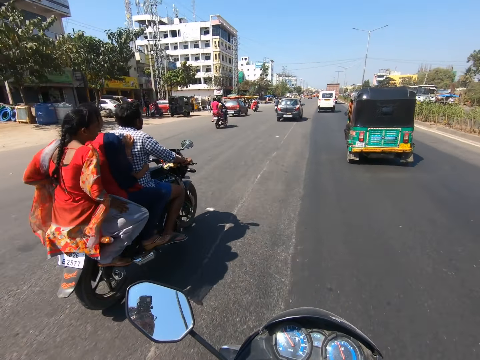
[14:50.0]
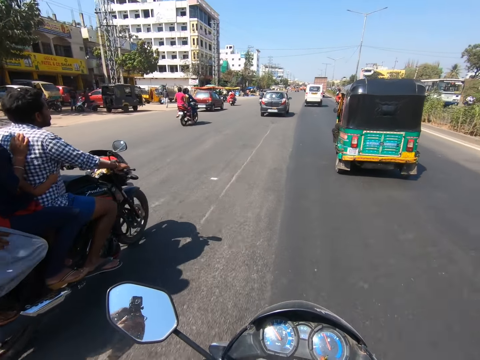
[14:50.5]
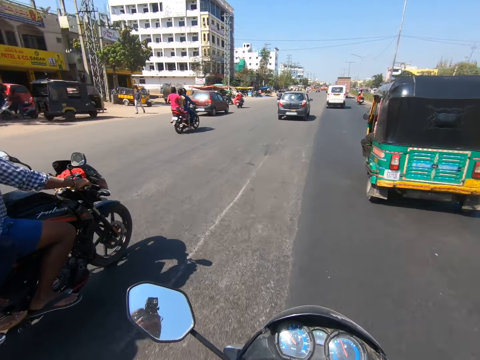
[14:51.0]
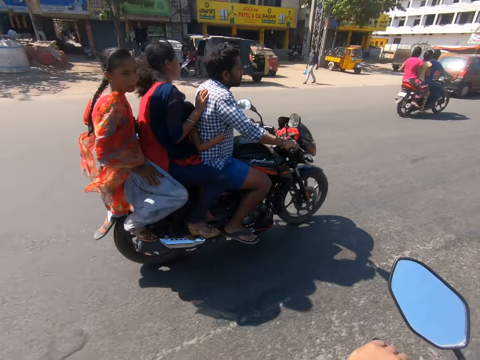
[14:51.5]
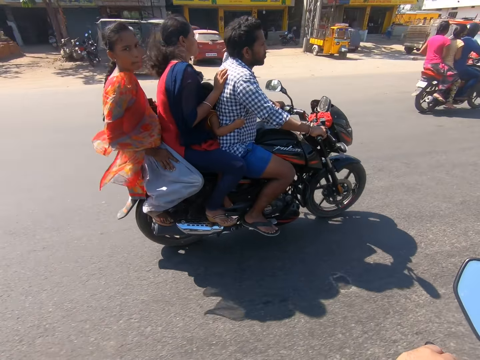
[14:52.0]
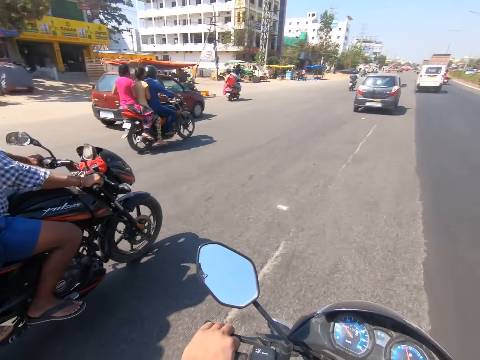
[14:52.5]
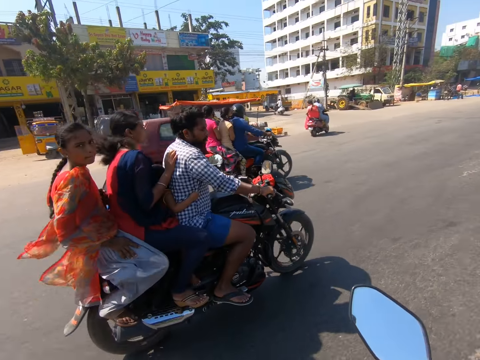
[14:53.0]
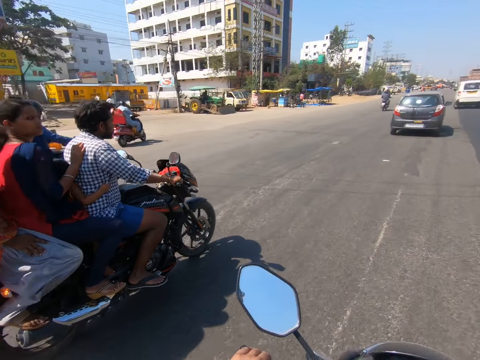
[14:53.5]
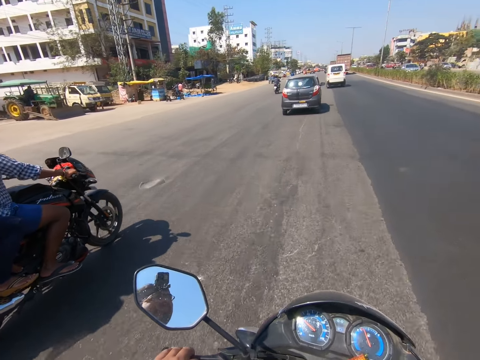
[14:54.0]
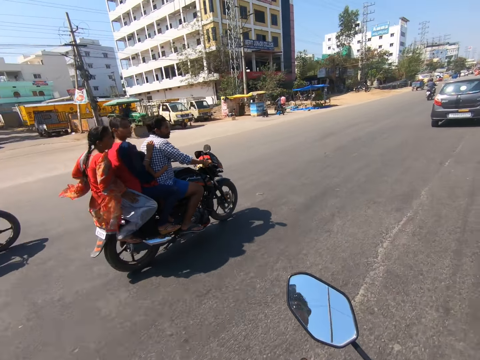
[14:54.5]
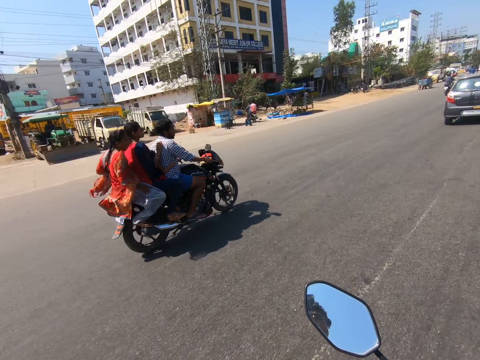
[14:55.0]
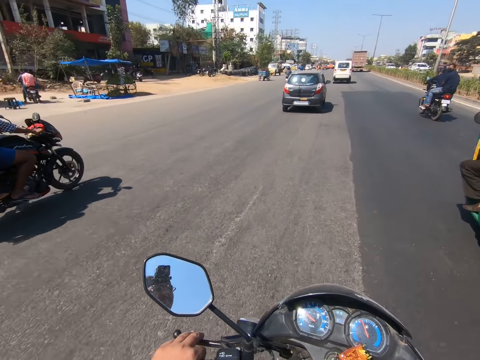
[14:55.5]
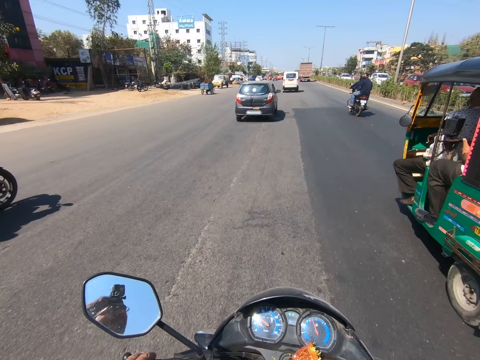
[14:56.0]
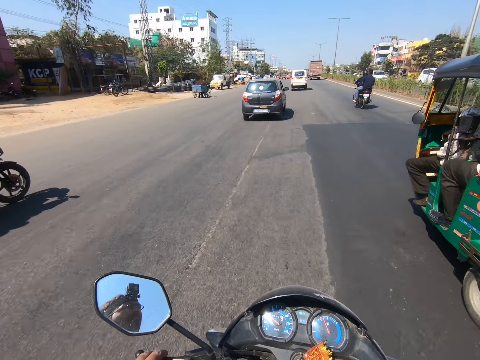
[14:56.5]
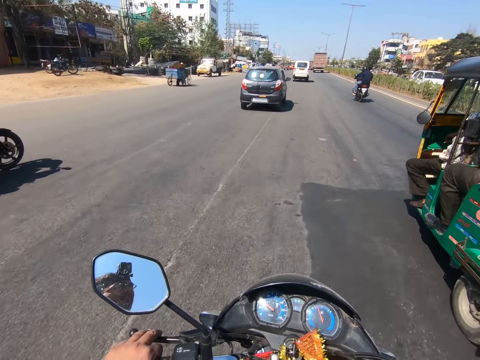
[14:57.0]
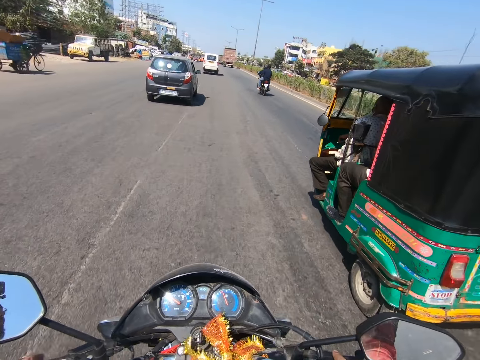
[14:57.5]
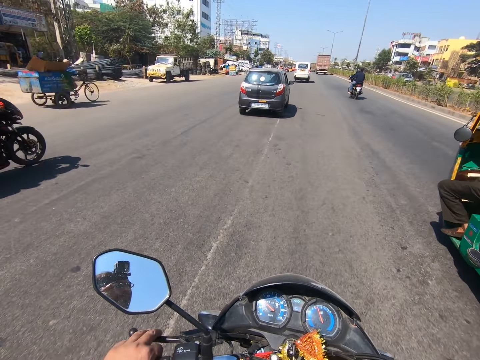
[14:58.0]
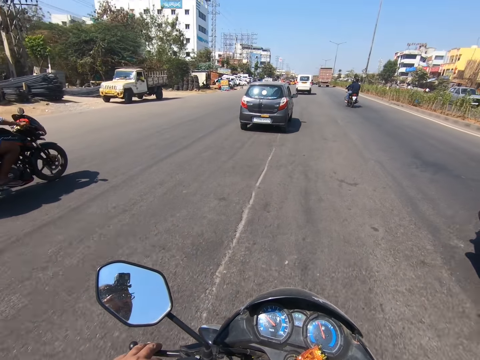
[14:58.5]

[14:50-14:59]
The camera wearer looks around. They talk. They ride a motorcycle.

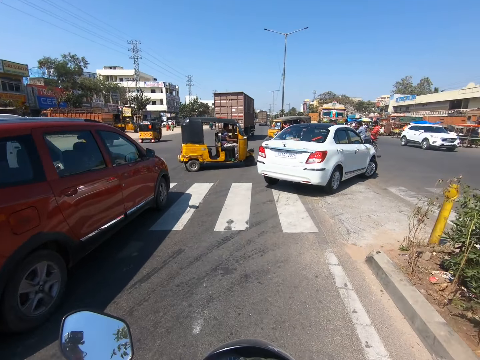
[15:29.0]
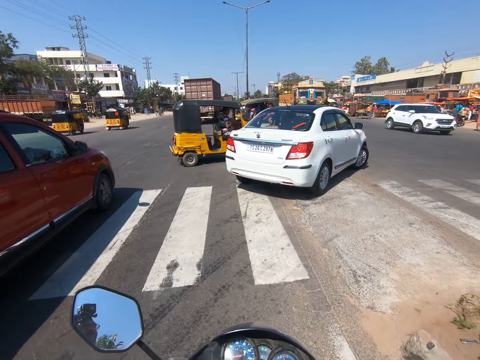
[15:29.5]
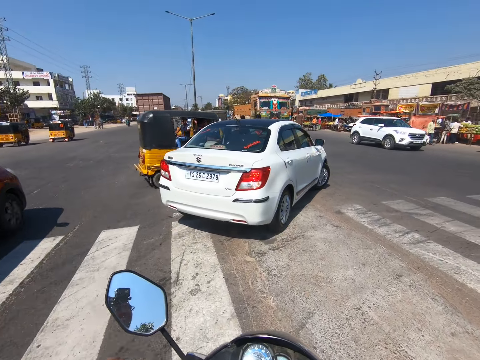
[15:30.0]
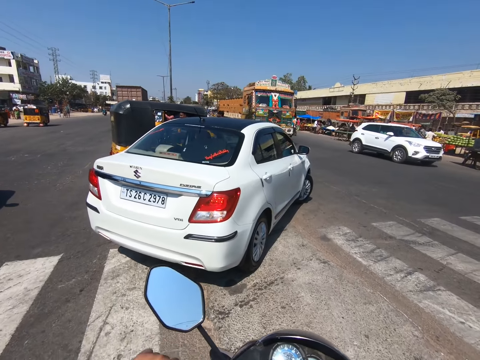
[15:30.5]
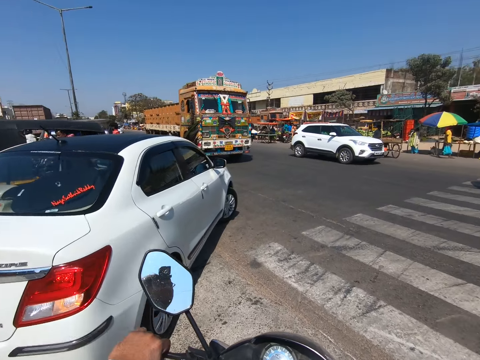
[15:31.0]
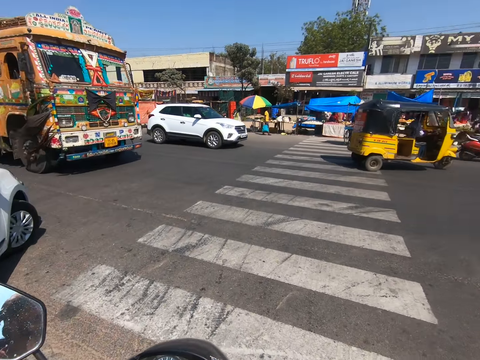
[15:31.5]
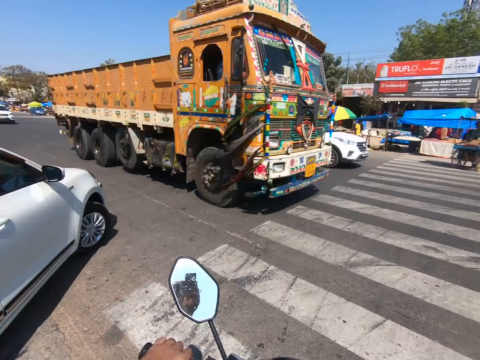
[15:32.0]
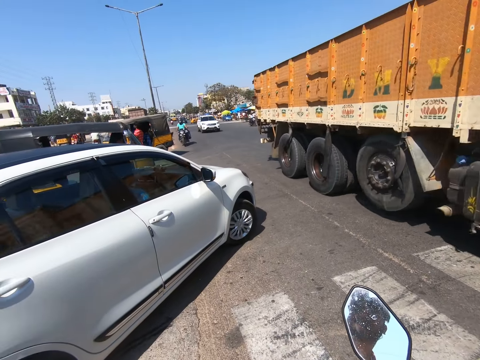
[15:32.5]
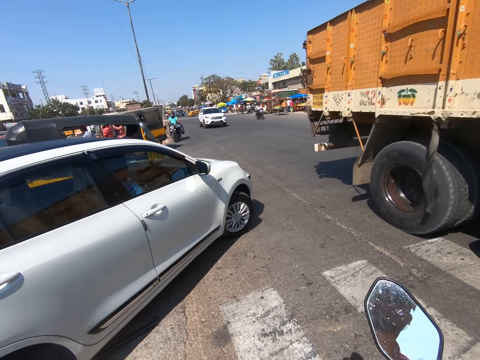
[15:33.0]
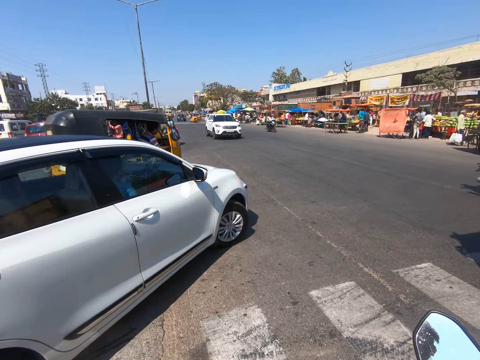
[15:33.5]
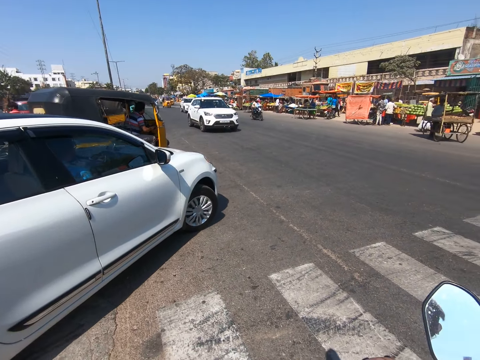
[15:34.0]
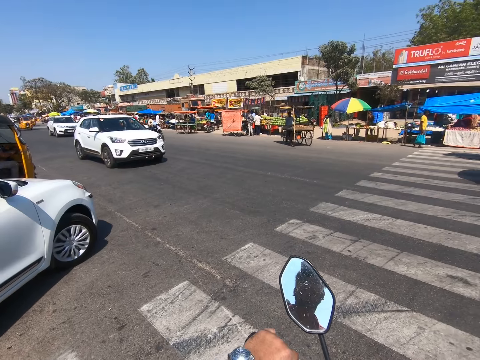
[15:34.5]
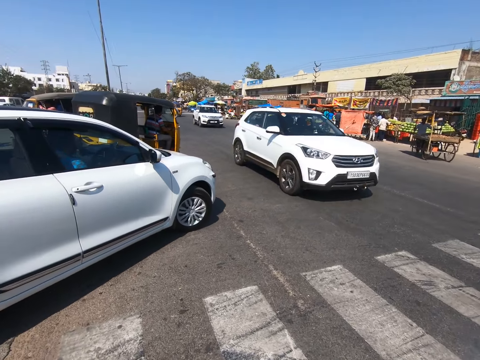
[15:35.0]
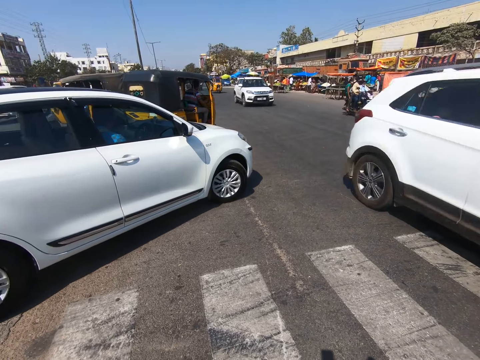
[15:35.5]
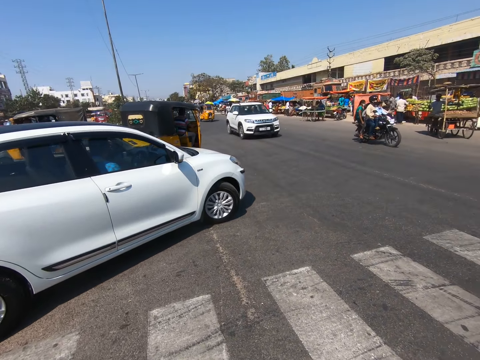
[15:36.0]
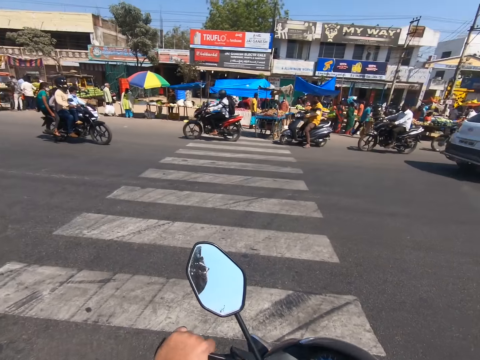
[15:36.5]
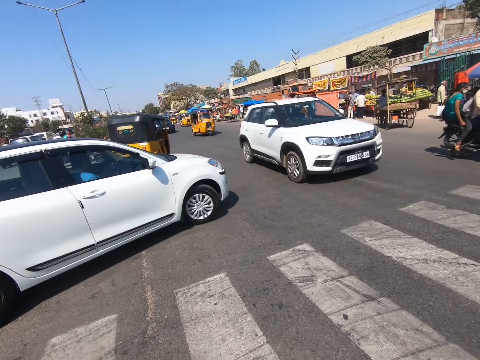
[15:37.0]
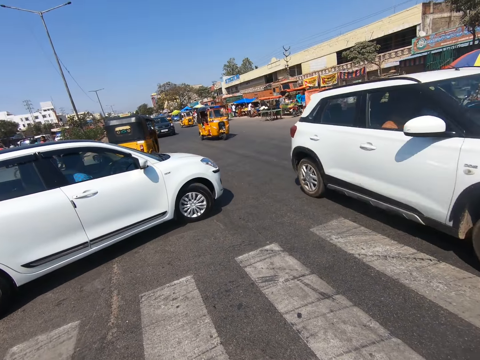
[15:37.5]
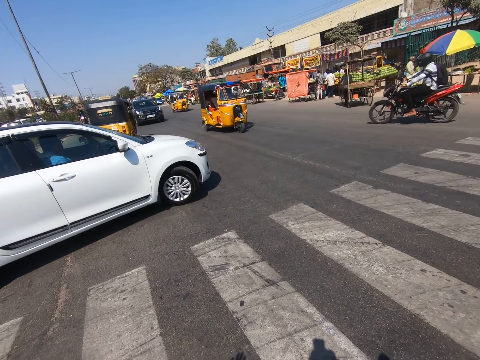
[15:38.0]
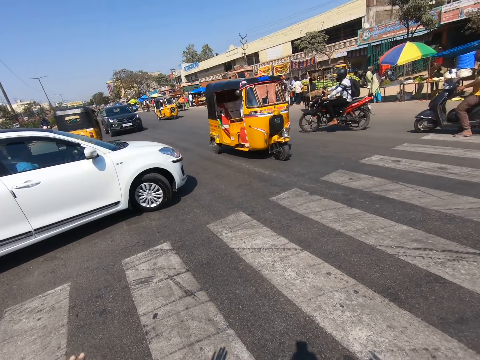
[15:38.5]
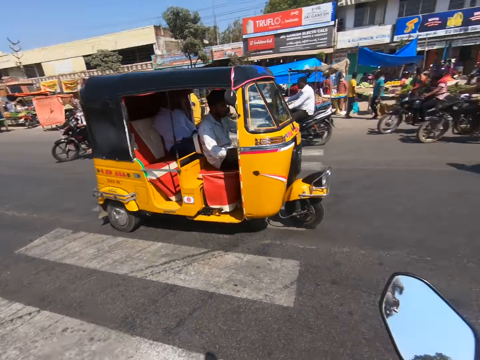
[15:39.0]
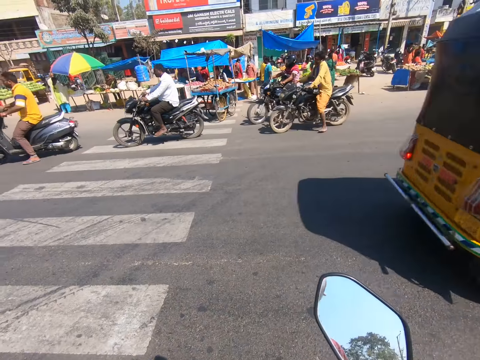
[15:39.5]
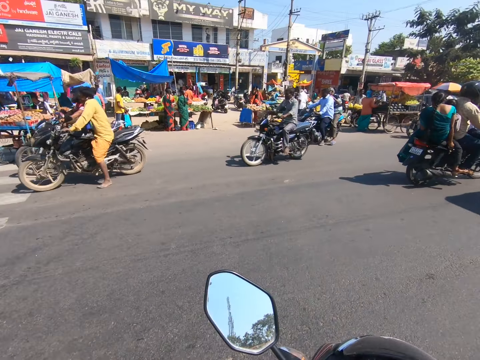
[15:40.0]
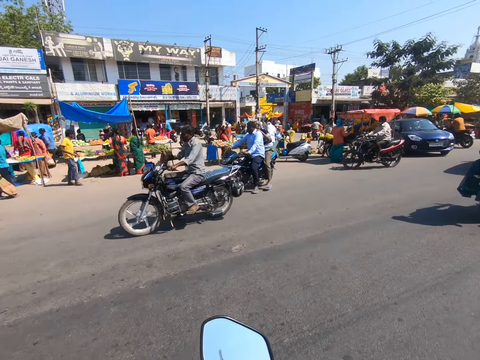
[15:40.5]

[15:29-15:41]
The camera wearer stops the bike. They look around. They ride the bike on a busy road.

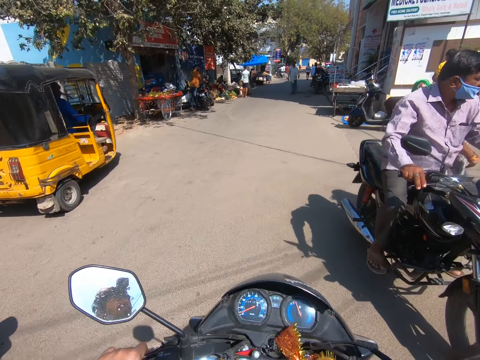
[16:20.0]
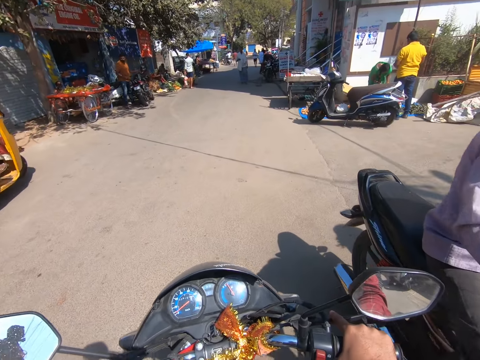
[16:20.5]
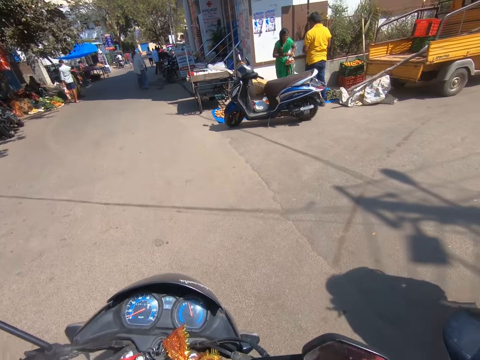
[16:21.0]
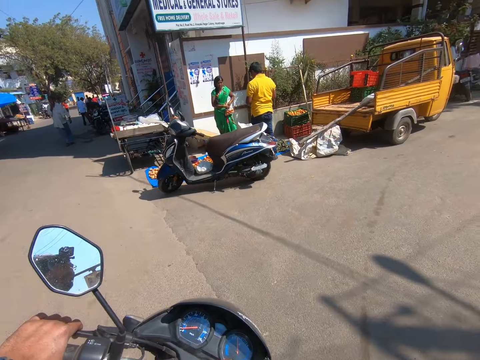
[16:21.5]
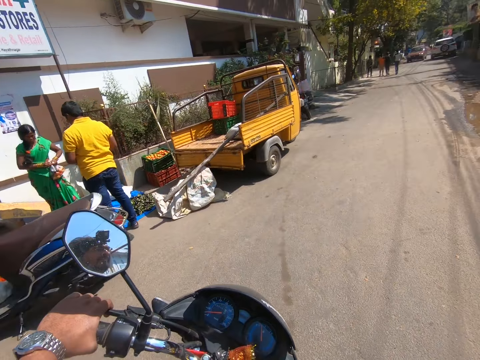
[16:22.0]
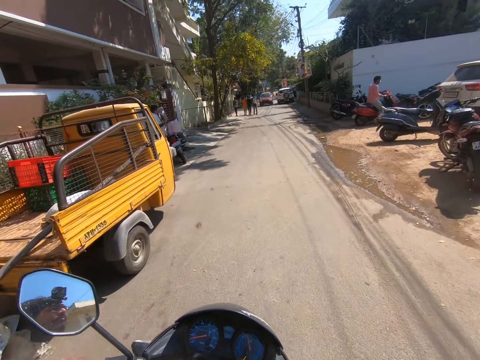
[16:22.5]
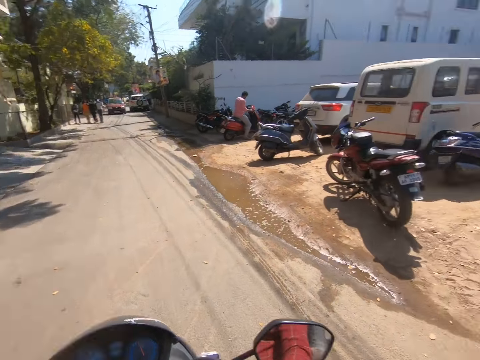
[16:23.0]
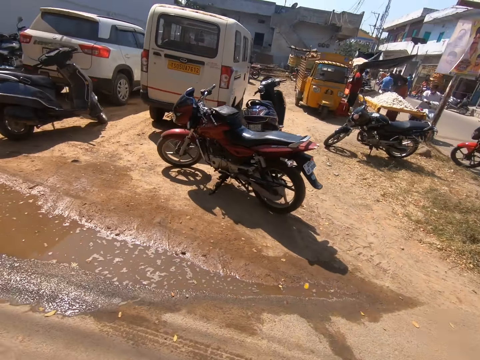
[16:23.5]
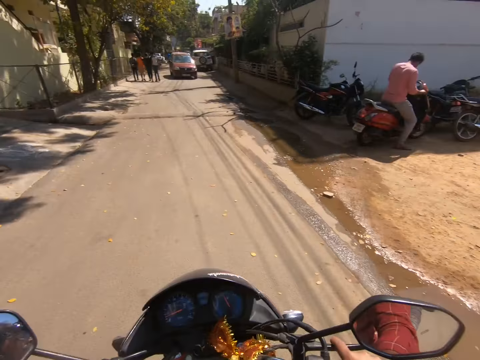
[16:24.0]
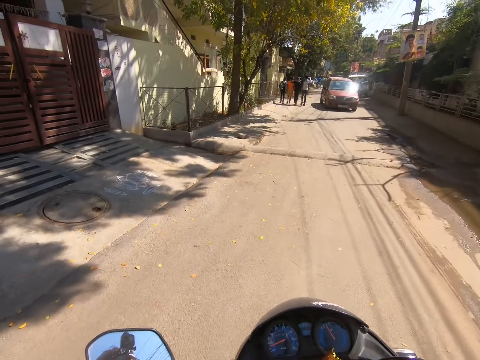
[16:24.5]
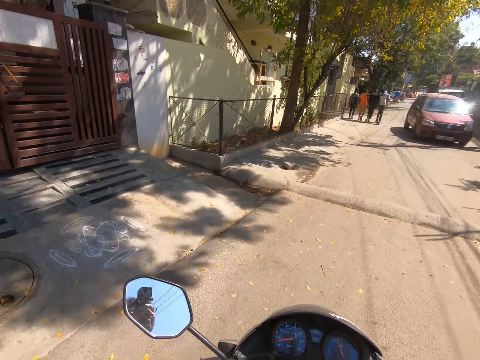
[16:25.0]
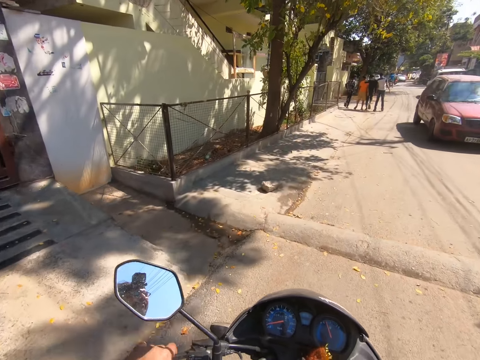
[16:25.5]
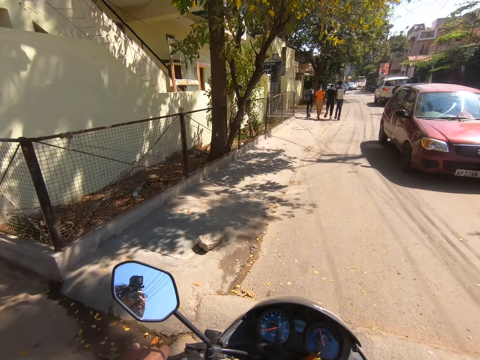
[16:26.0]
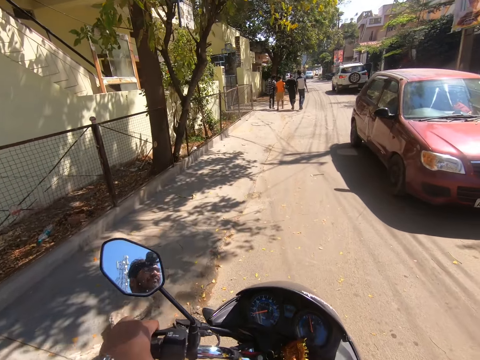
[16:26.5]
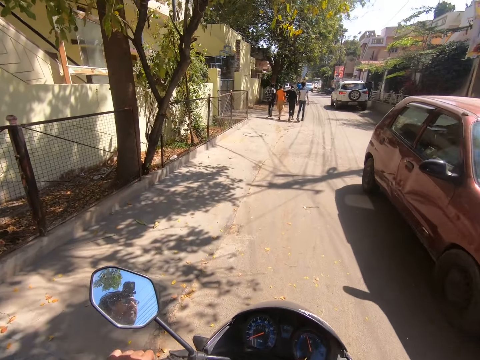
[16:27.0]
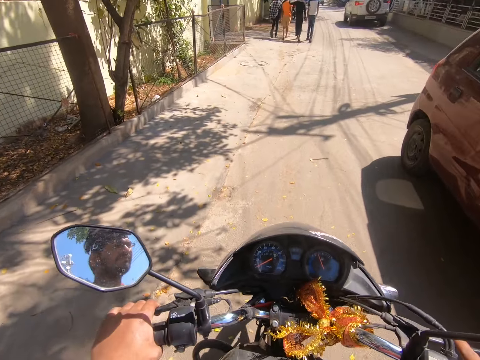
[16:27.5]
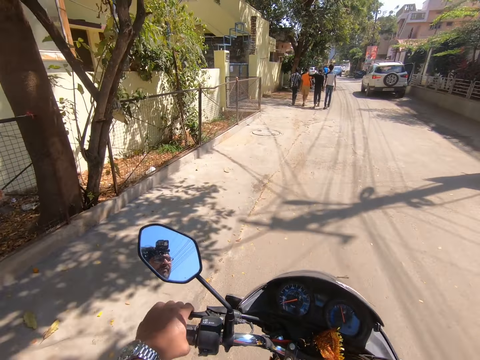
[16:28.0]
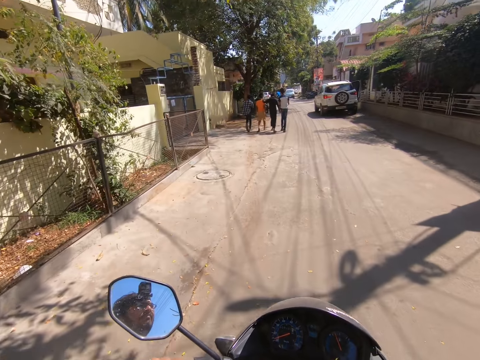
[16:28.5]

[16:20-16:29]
The camera wearer turns the bike right. They climb a speed bump with the bike.
